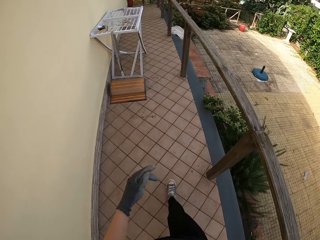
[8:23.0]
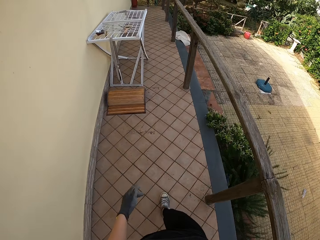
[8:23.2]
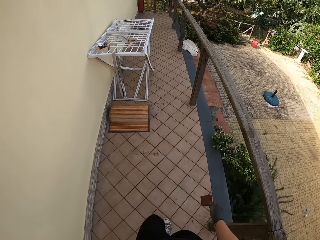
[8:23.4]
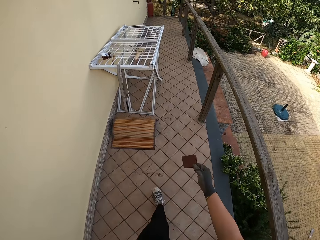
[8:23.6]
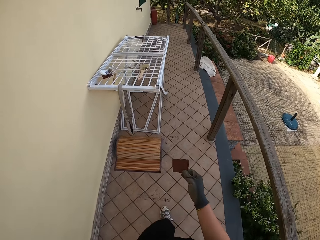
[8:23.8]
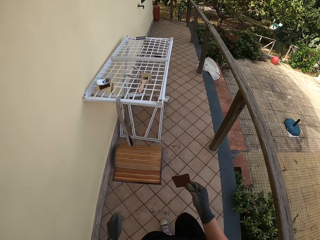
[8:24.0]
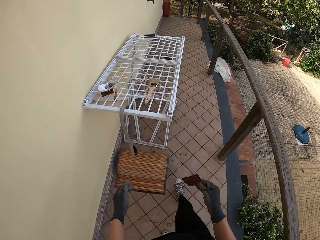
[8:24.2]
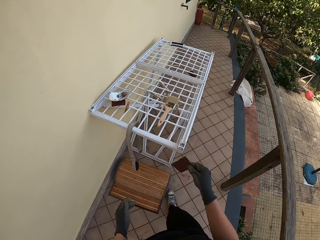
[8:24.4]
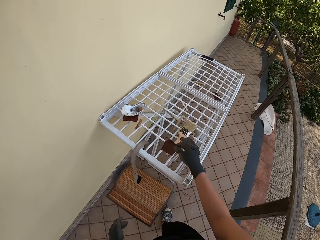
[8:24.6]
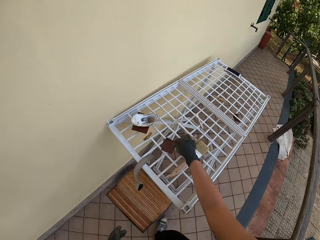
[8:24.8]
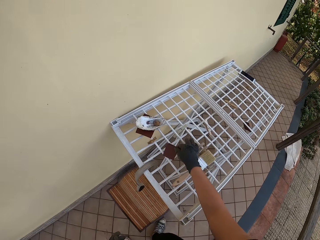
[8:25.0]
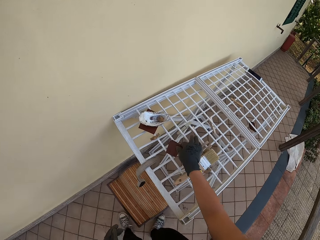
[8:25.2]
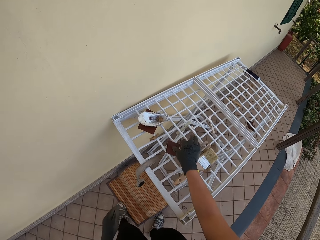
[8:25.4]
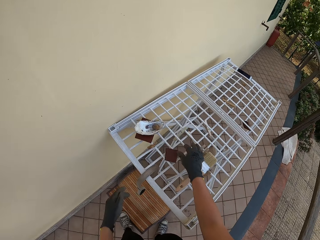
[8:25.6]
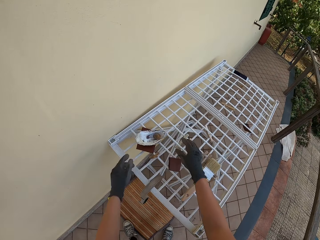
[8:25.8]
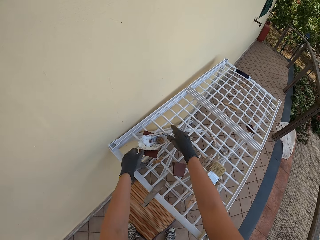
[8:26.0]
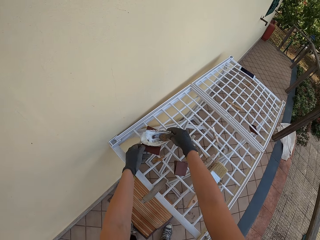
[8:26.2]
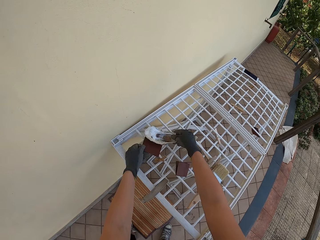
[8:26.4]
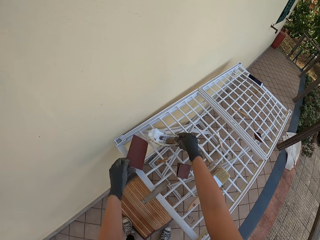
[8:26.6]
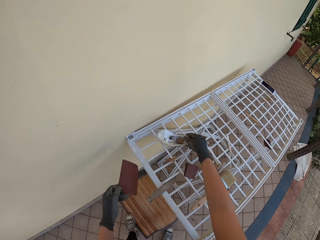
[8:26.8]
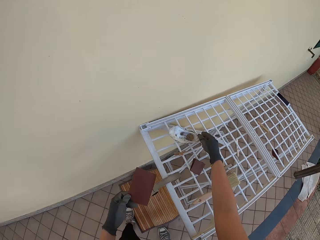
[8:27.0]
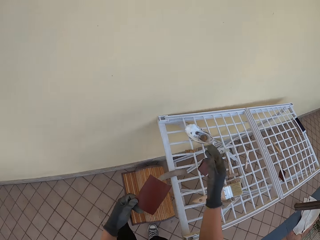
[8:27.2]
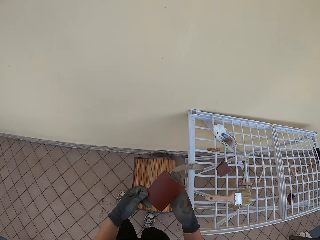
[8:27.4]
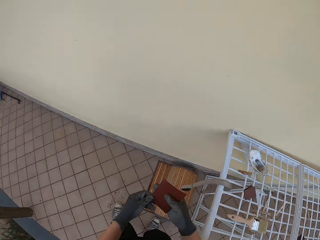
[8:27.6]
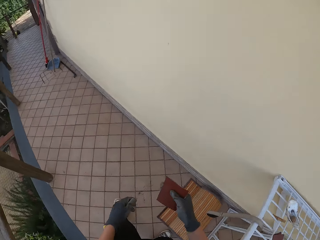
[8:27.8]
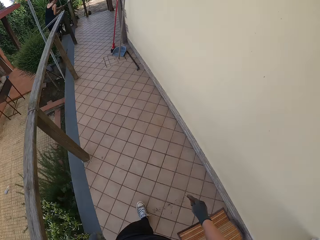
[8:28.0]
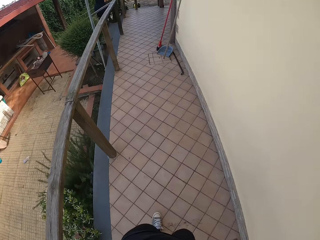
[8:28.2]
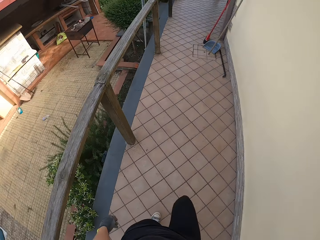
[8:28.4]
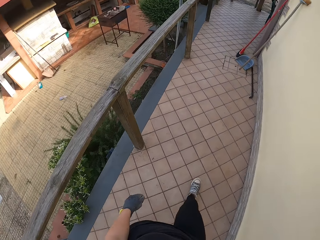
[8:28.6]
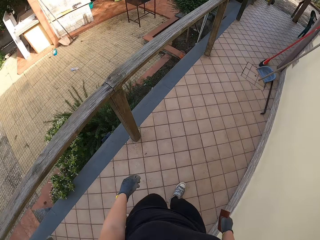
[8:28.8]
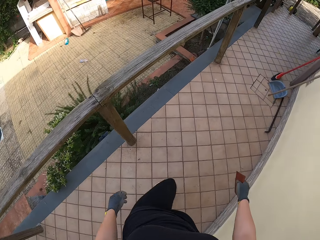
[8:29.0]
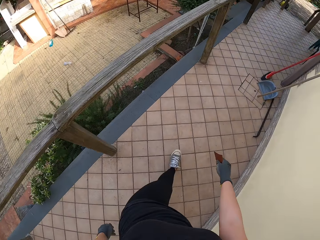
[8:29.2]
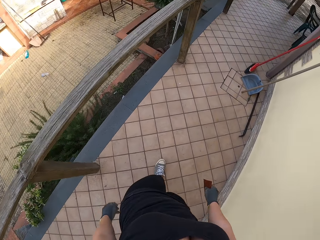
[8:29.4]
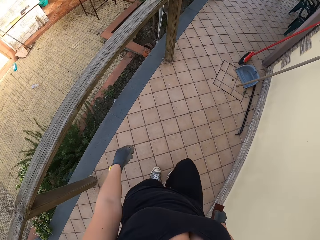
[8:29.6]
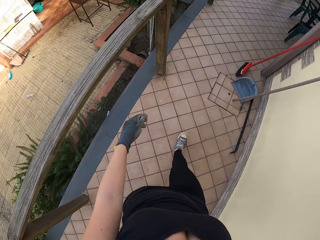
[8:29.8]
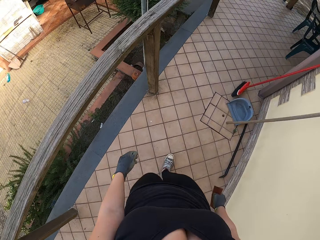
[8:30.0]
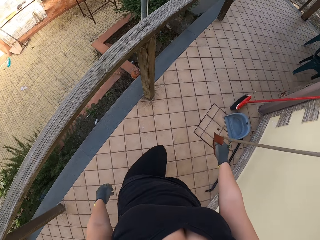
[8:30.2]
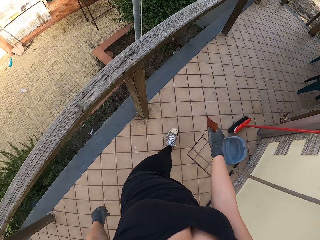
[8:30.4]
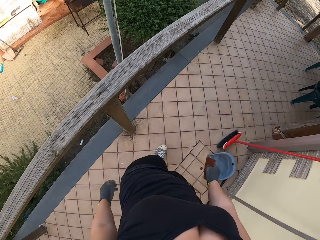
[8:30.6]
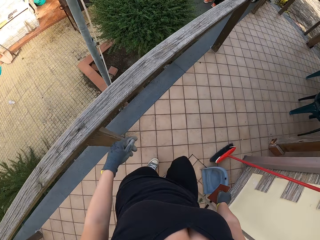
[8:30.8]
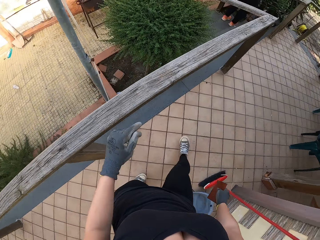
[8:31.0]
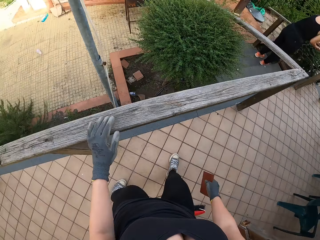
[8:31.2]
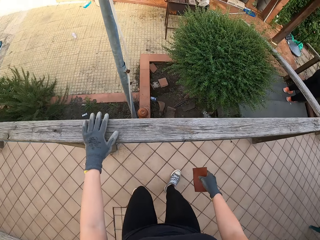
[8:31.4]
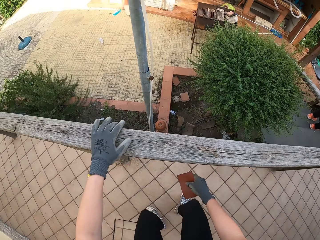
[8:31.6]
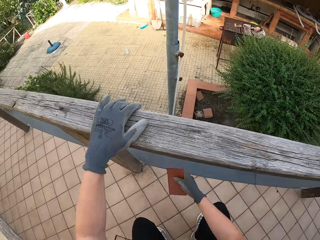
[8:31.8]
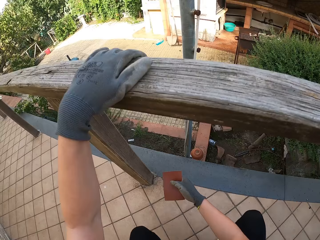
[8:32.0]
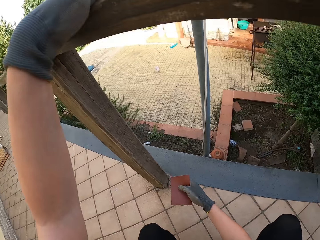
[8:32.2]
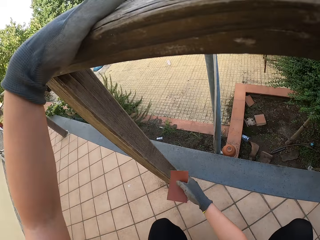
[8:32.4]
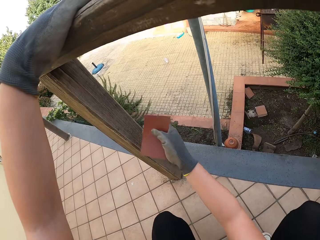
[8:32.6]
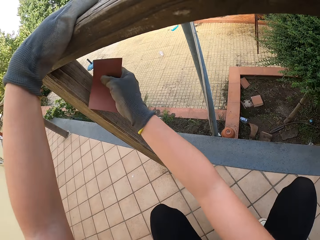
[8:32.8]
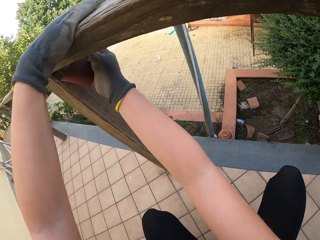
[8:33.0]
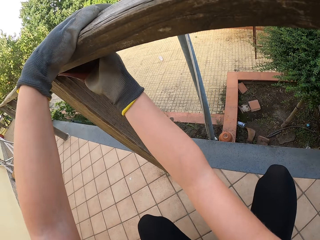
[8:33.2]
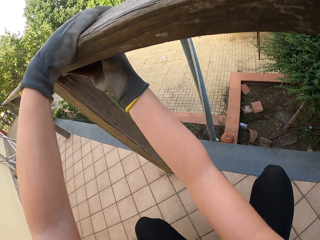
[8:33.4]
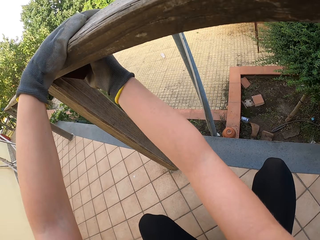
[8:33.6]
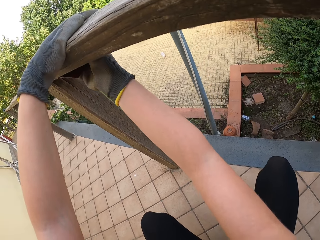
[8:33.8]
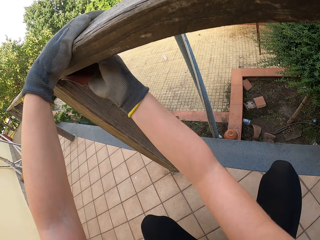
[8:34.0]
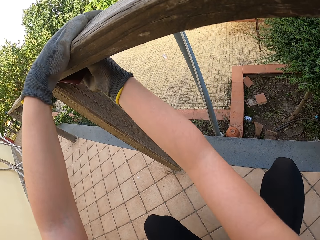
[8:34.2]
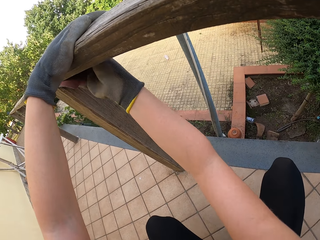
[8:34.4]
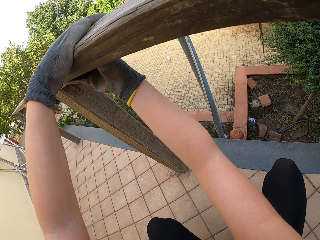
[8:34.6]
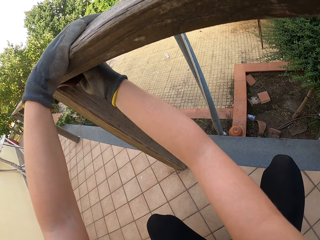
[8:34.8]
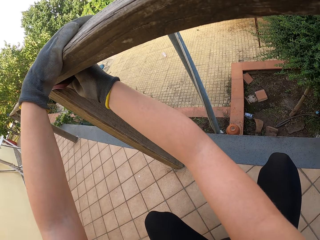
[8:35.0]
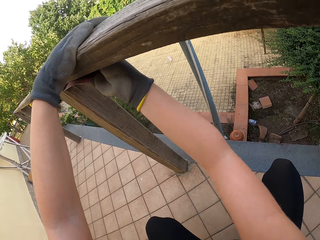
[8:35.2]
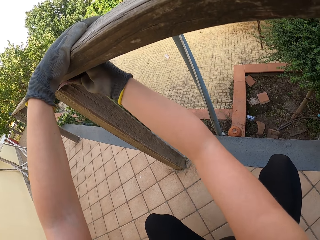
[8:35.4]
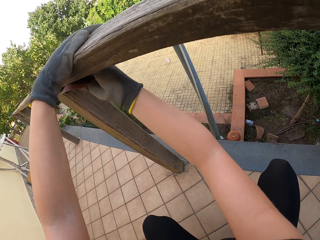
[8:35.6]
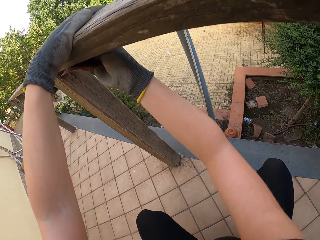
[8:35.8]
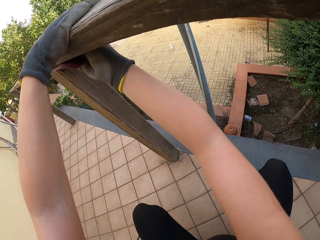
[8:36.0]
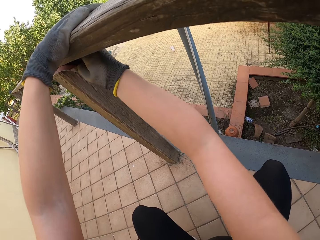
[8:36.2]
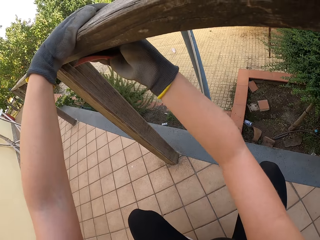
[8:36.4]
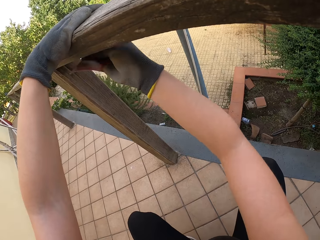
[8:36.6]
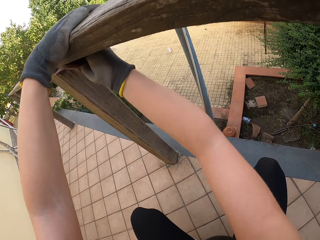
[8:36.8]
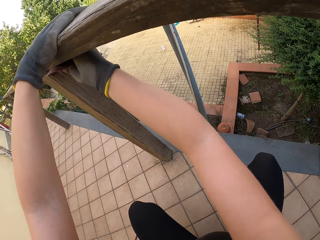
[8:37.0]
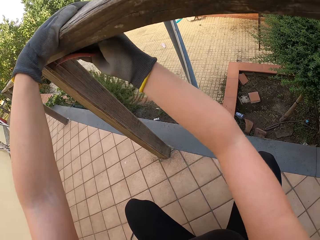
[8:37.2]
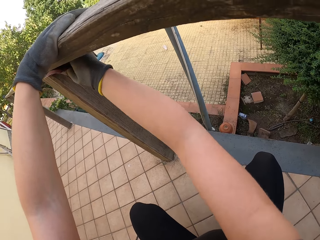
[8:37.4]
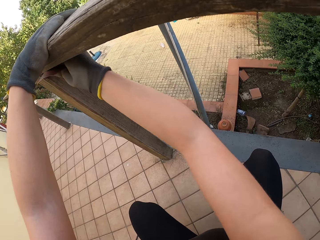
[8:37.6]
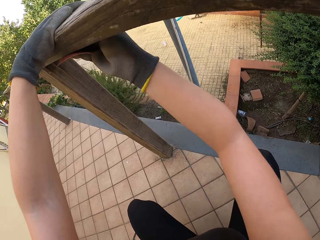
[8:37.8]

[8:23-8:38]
The camera wearer puts the sandpaper on a stand. They pick up another sandpaper. They walk around the compound. They sand the inner part of the rail with the sandpaper.

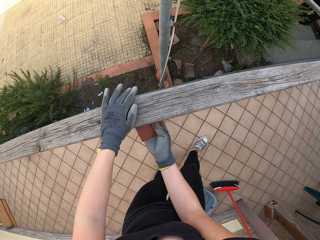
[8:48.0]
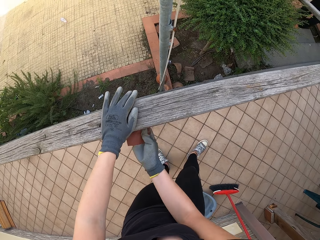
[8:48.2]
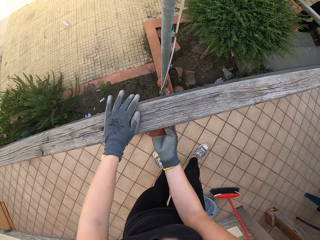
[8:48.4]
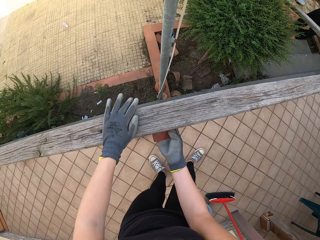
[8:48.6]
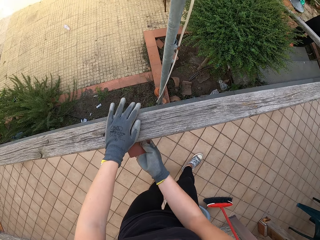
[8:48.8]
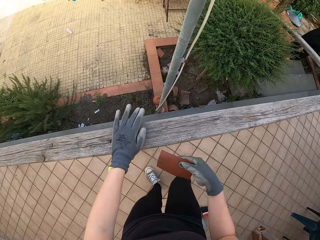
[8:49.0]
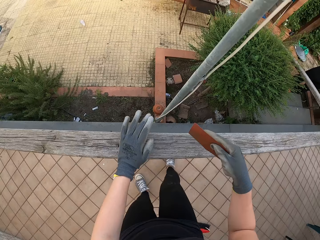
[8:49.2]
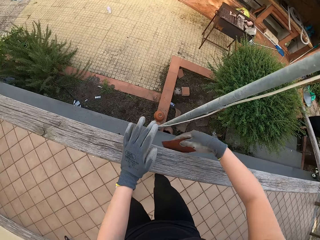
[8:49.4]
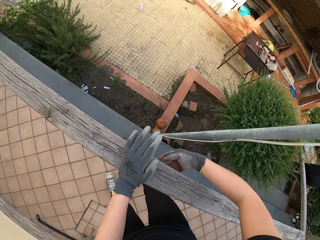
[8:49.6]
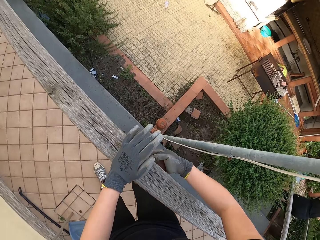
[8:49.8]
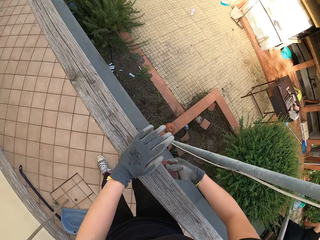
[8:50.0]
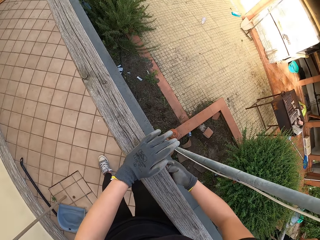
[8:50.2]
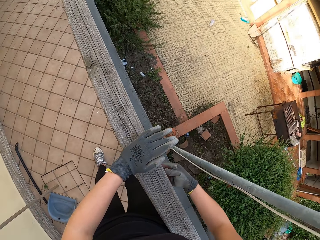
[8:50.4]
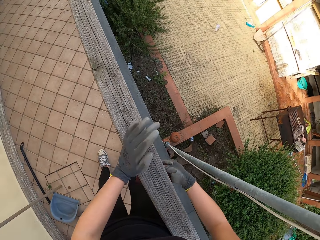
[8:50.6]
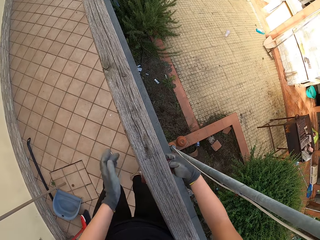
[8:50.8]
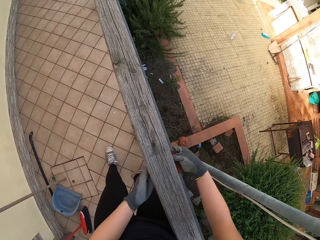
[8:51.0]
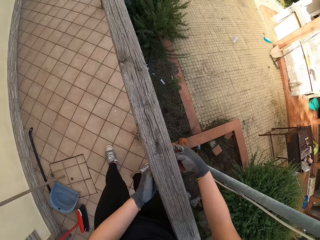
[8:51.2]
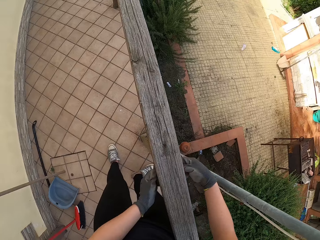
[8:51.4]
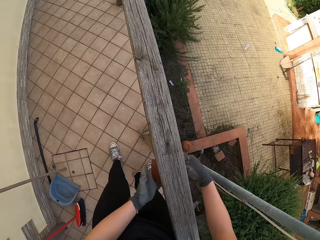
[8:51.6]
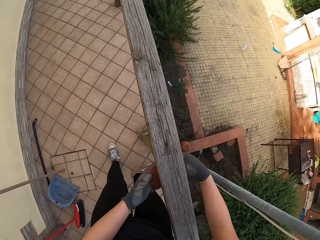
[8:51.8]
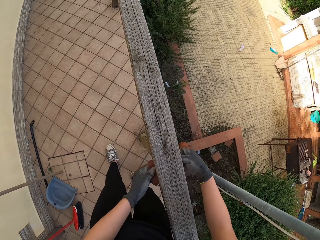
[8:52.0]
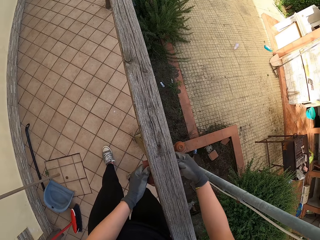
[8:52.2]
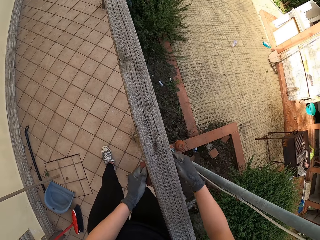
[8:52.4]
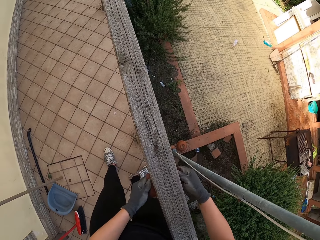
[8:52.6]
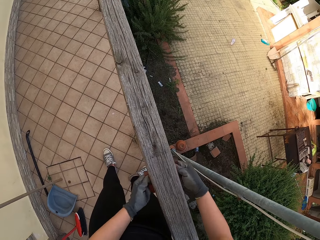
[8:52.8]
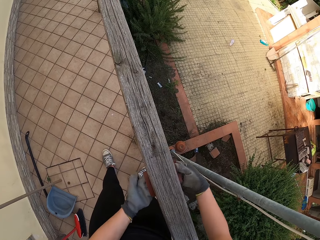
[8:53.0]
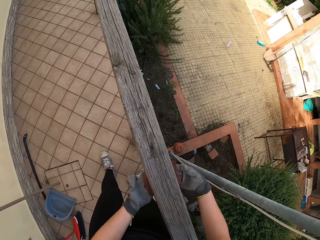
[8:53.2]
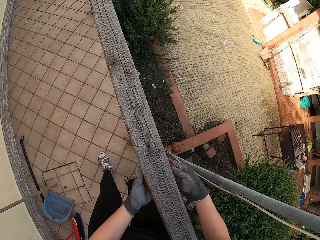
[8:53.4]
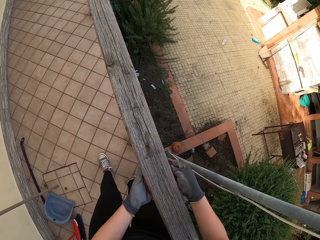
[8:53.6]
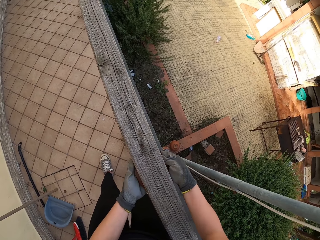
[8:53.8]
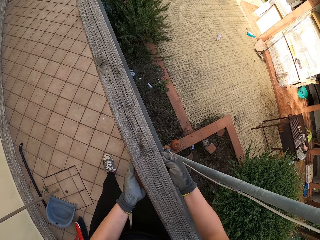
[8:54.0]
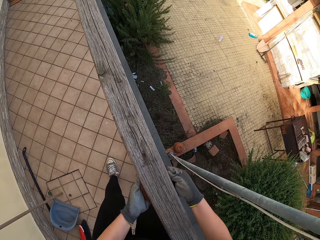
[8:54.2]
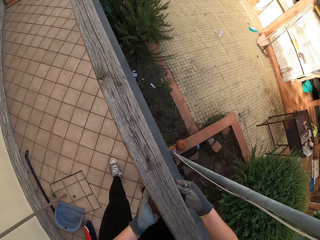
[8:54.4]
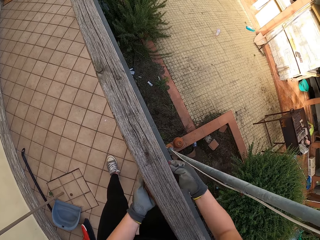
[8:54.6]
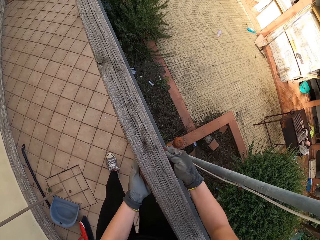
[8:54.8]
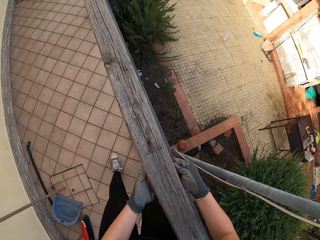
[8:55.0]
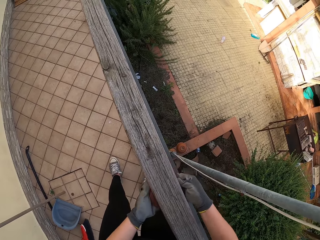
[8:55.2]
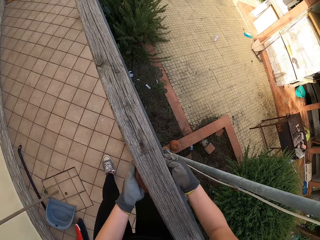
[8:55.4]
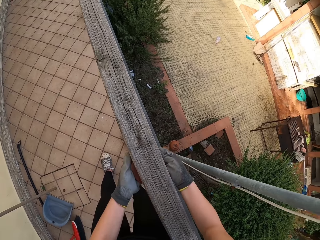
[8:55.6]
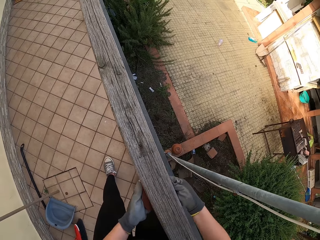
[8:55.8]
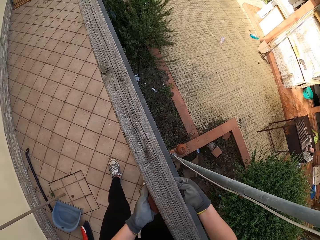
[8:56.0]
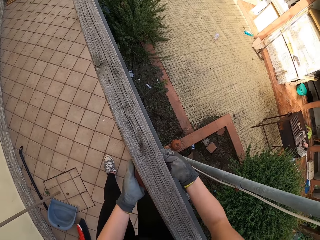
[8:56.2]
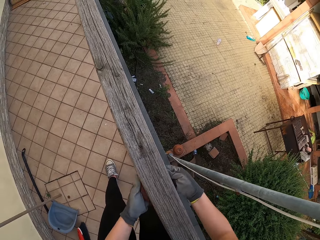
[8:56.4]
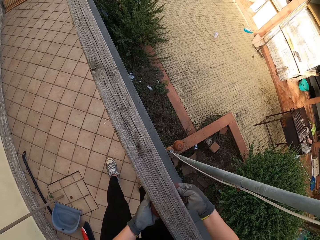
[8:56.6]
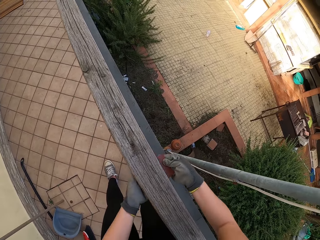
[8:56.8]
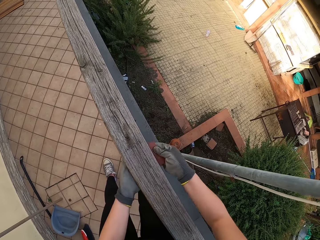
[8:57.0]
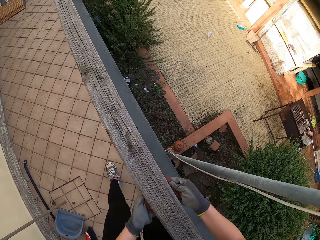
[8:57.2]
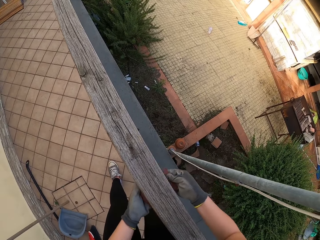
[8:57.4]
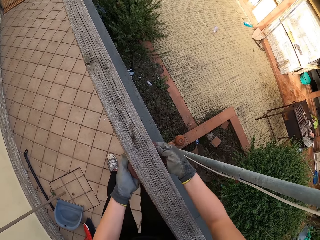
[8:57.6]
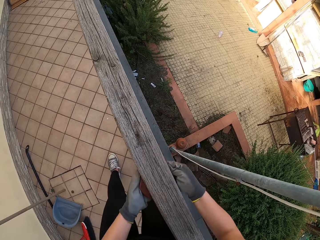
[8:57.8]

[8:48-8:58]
The camera wearer sands the inner part of the rail with both hands.
